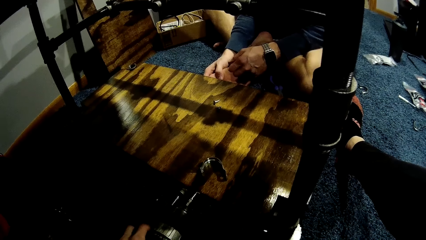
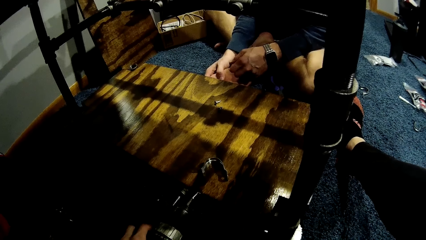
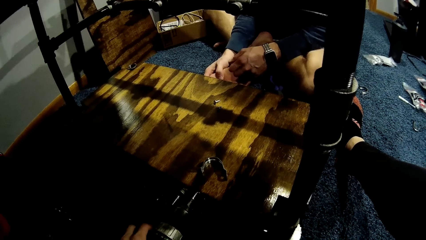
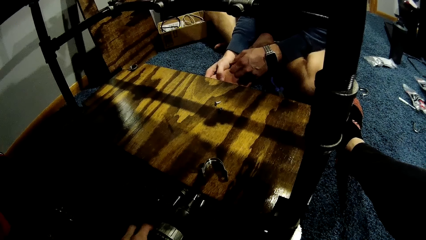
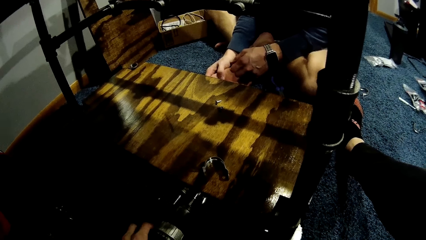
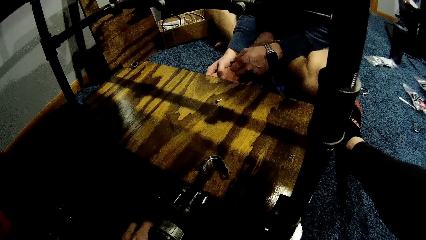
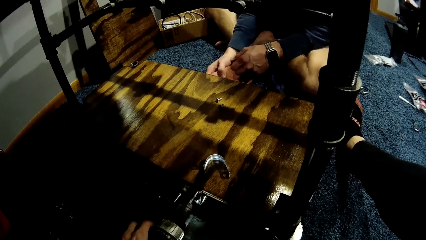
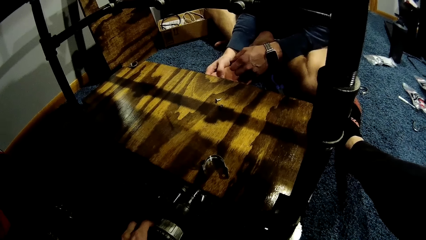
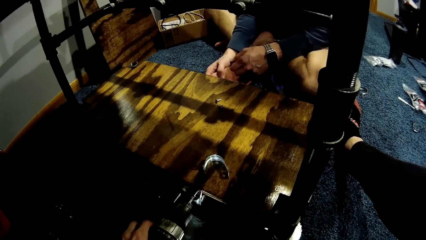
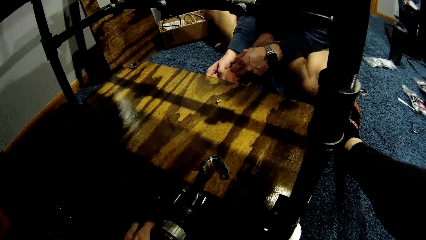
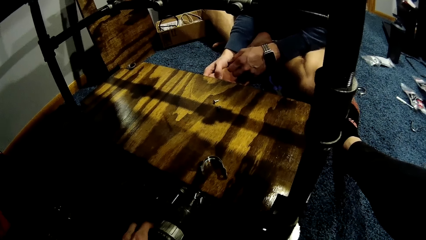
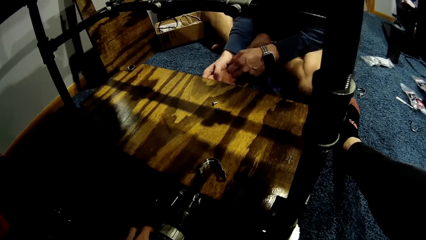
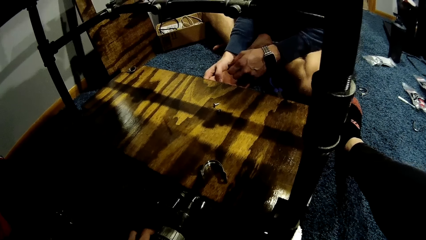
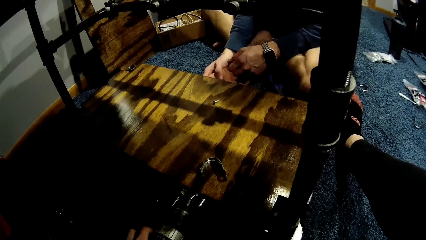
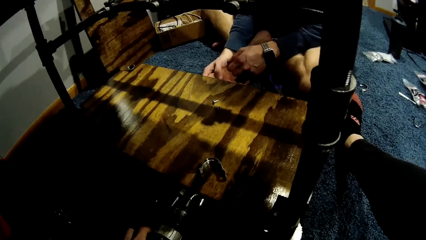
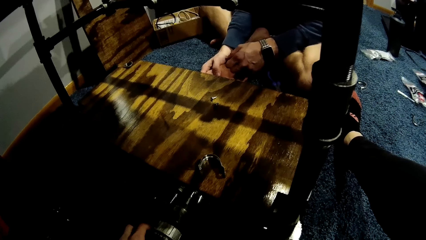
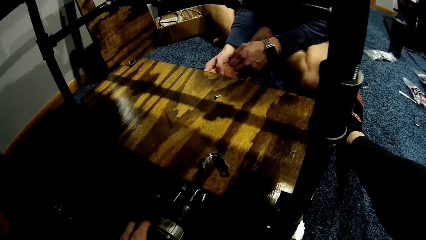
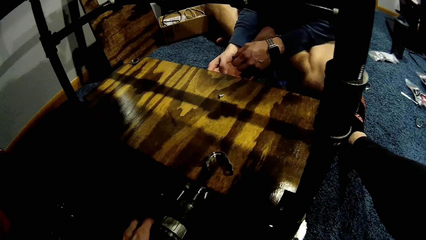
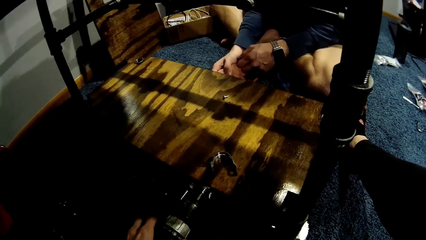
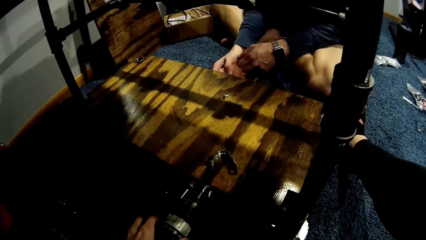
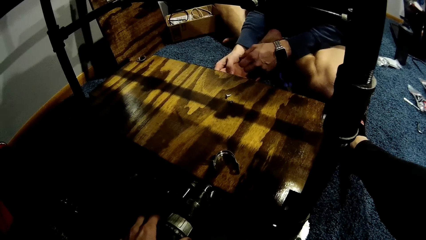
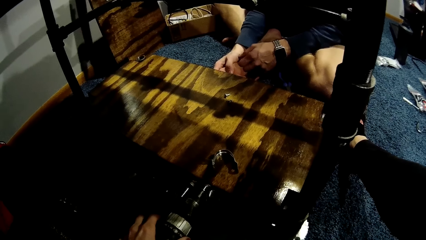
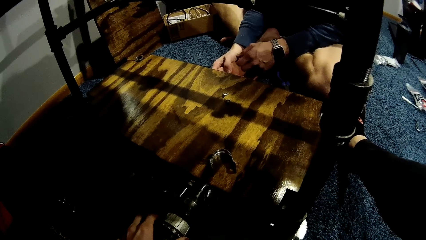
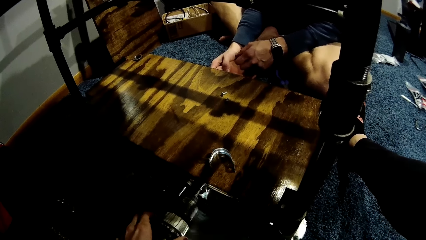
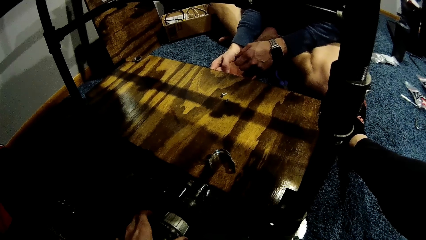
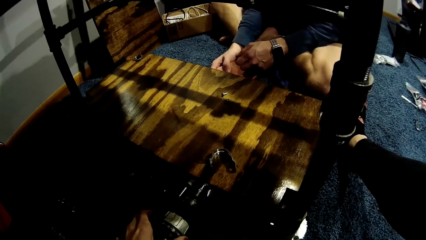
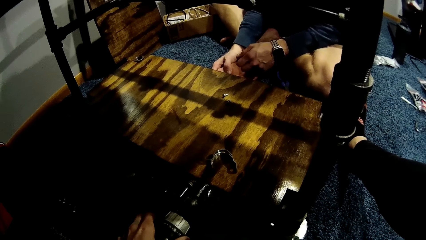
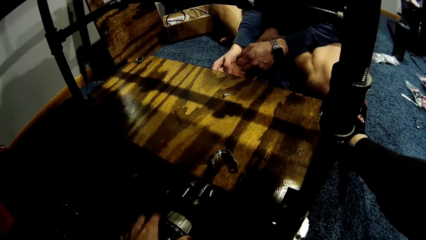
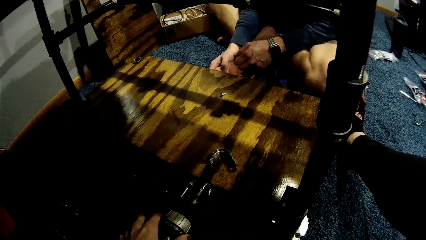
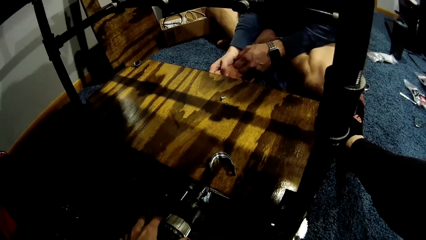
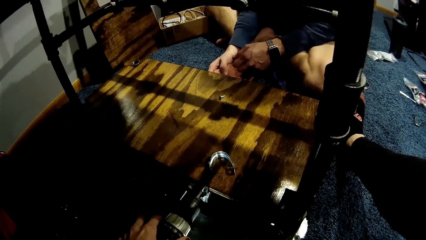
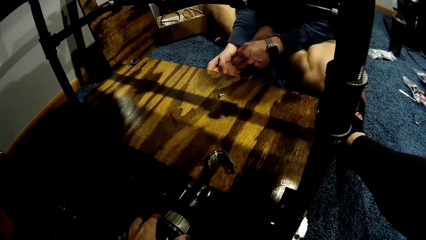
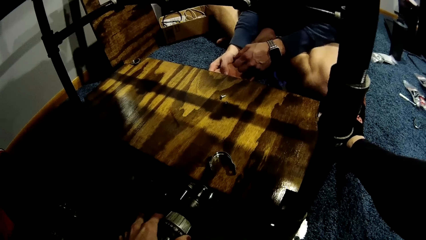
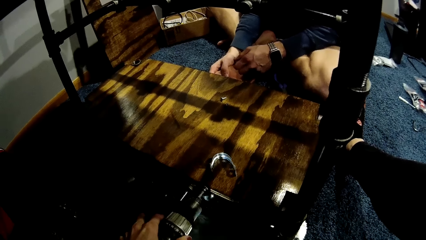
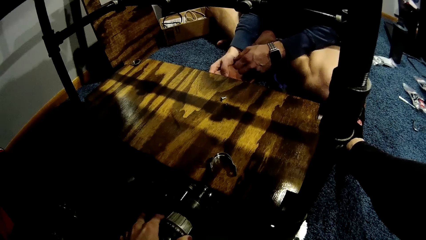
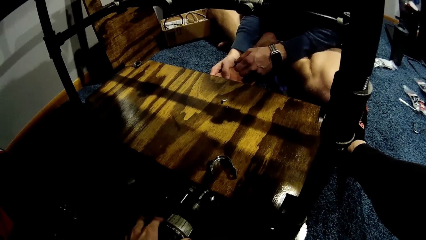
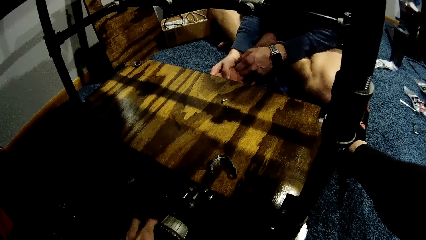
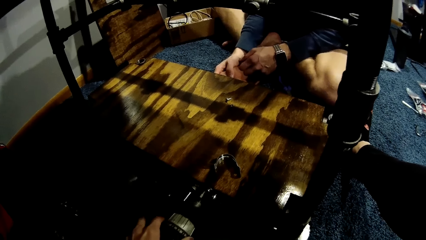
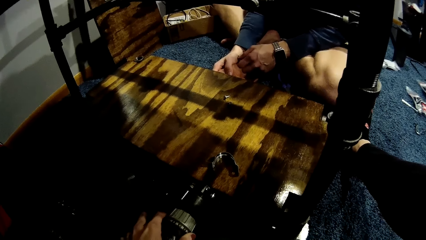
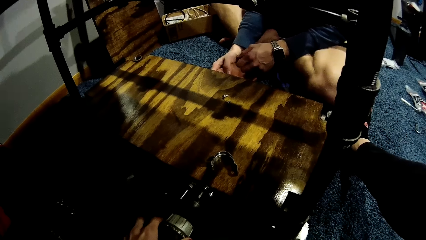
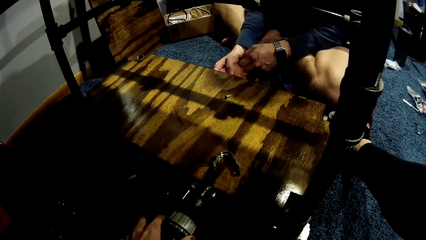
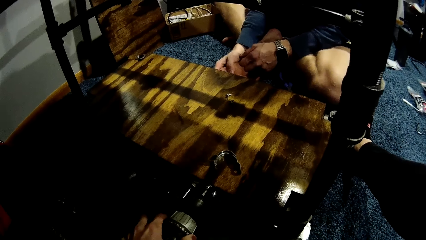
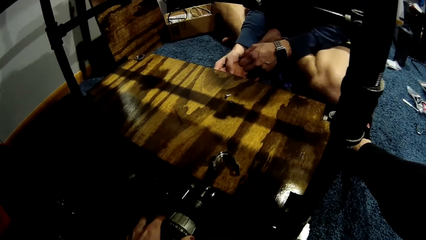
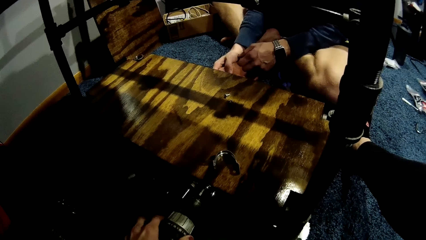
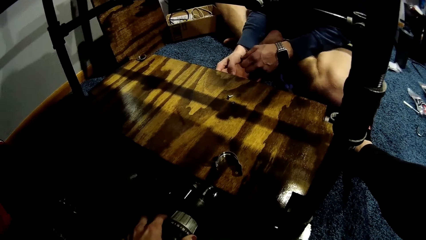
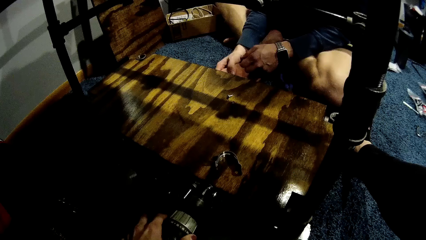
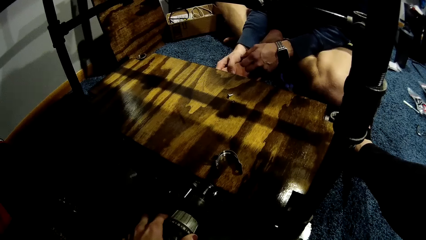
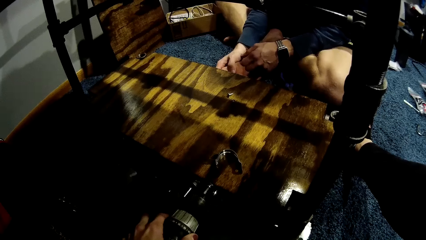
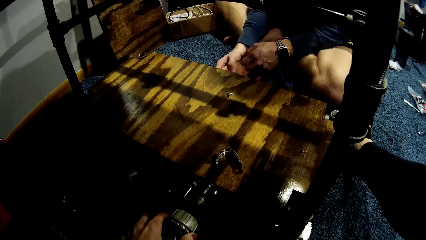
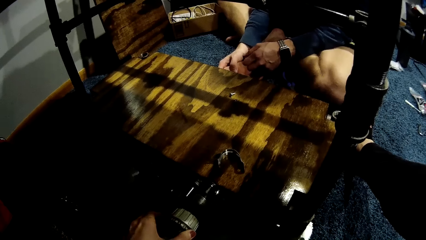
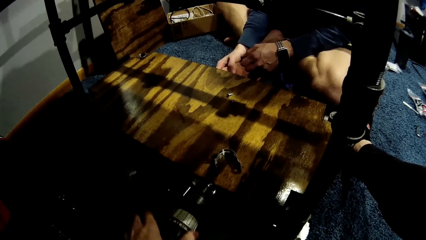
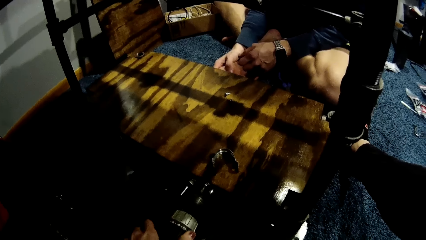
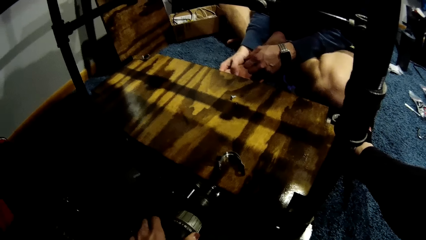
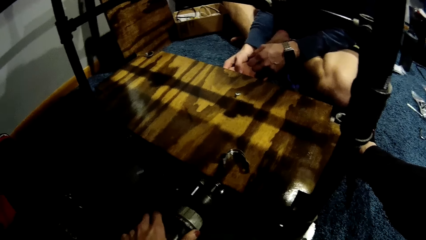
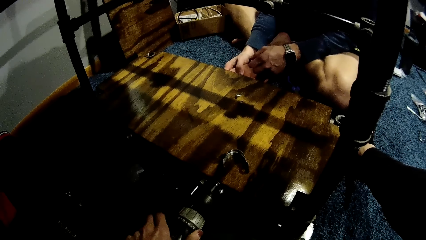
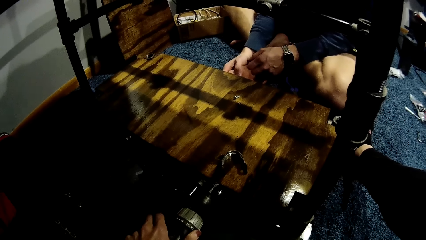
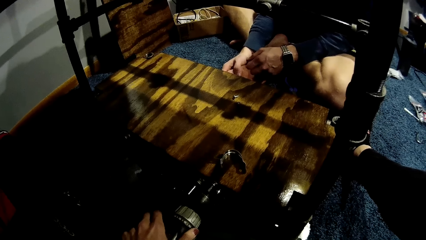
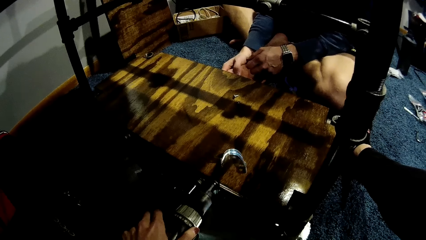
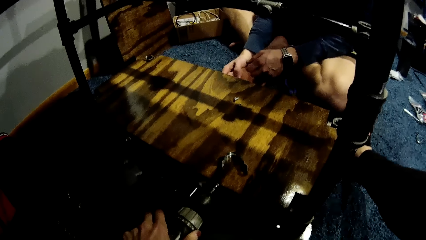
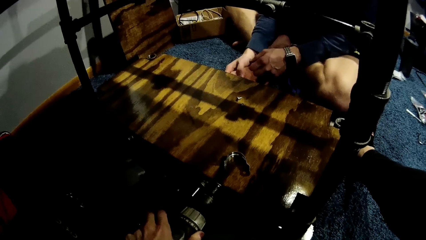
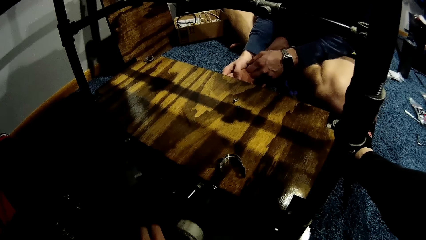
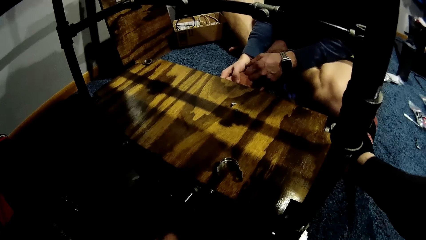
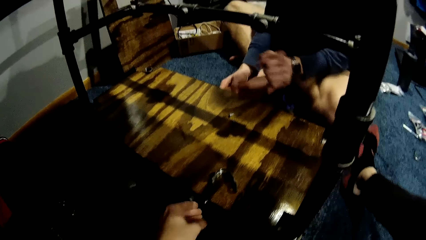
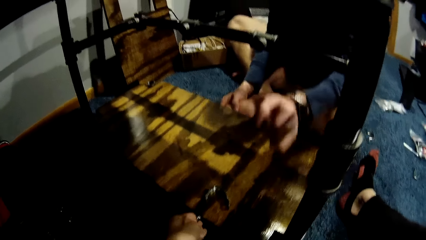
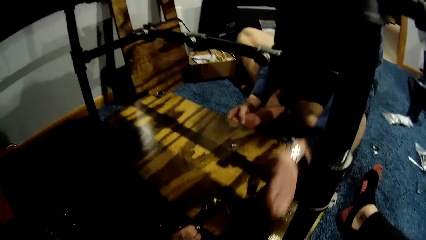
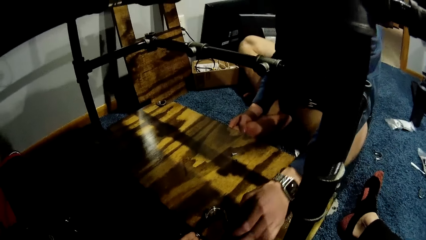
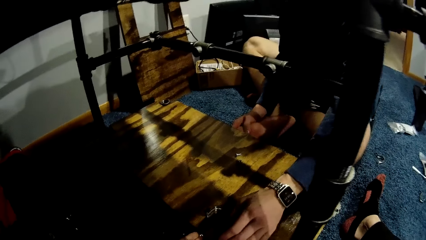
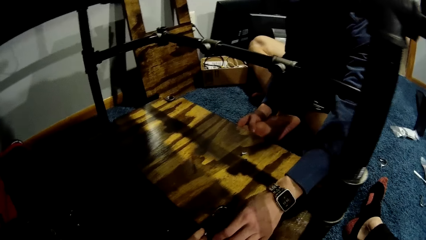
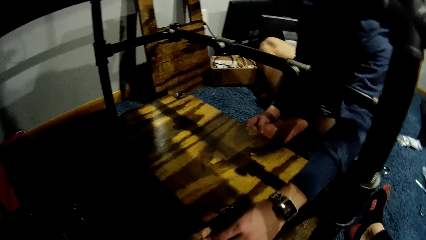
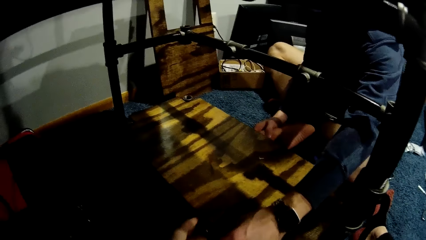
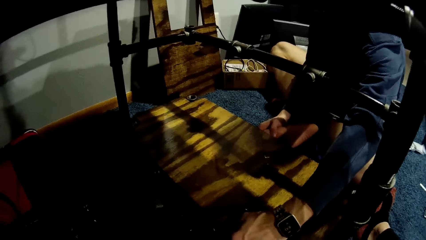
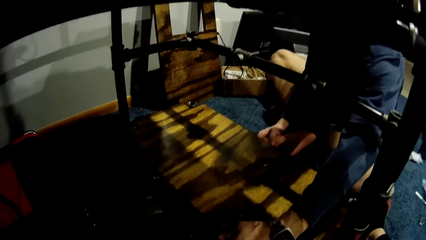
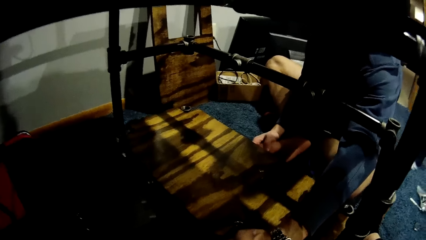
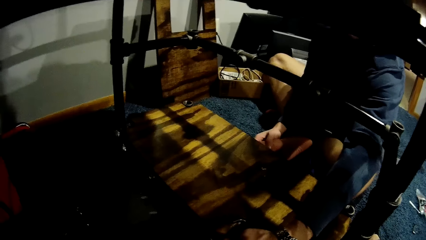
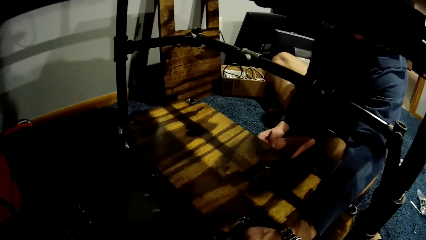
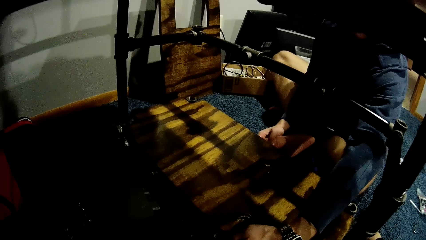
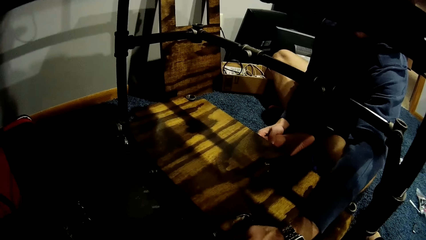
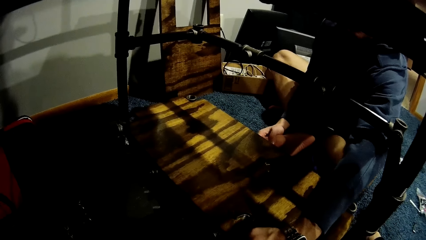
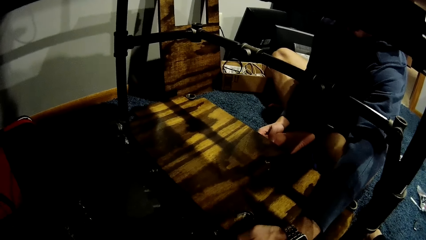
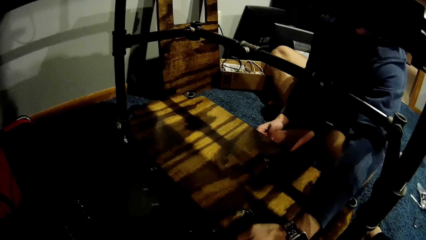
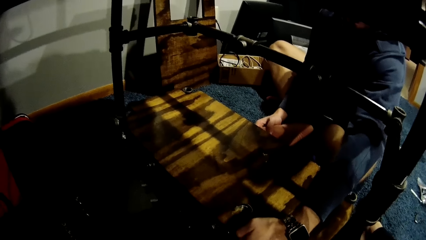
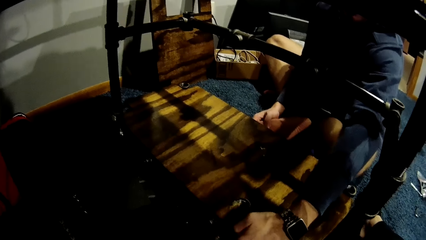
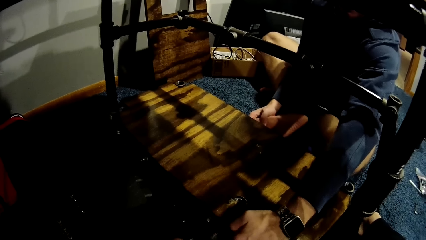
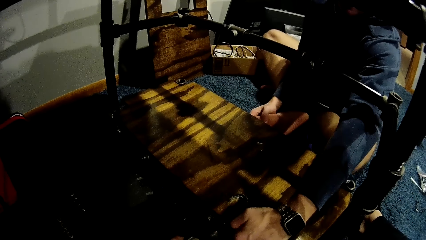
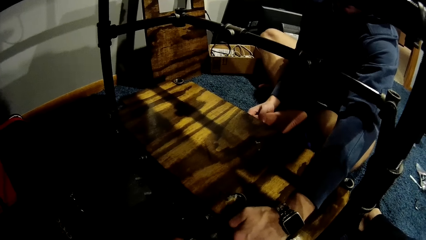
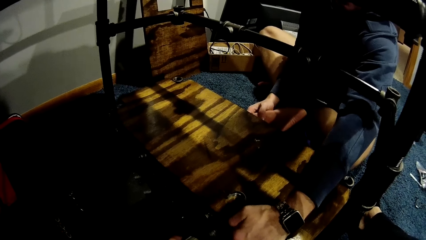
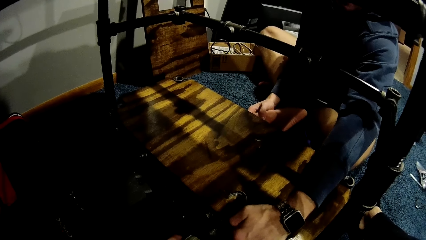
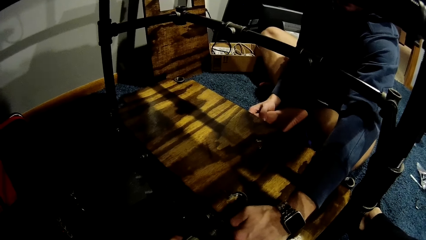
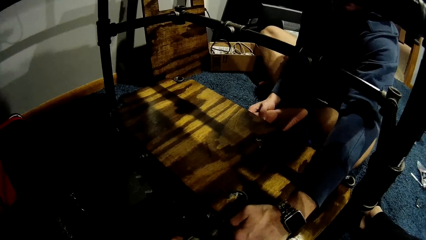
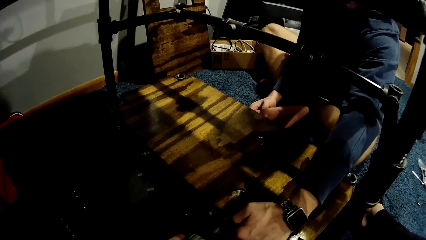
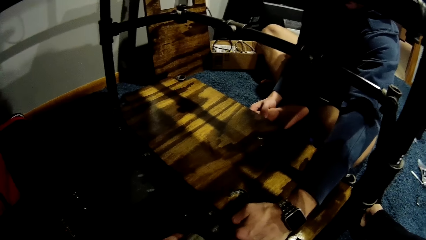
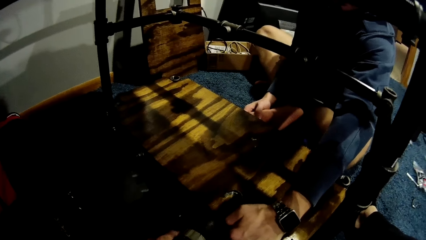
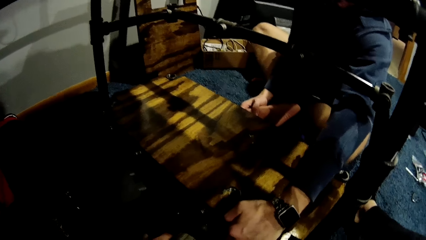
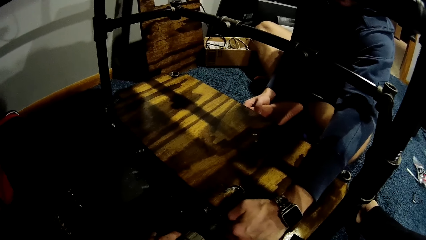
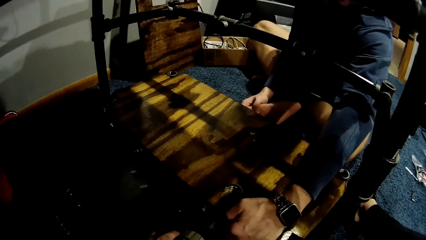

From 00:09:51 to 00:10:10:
The camera wearer drills the wood on the car lift with the driller in her left hand. A man examines the cardboard. The man holds the side of the wood on the car lift with his left hand.
